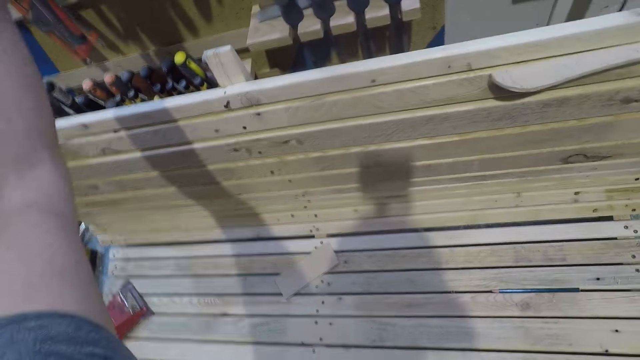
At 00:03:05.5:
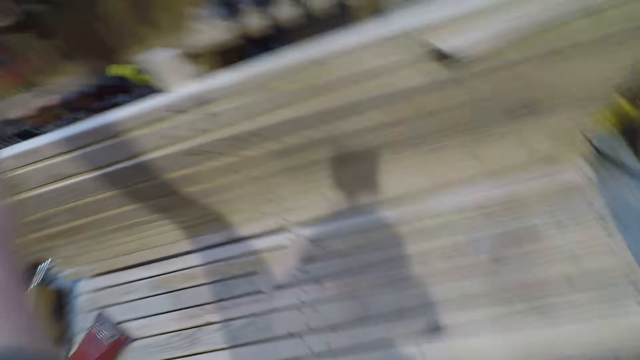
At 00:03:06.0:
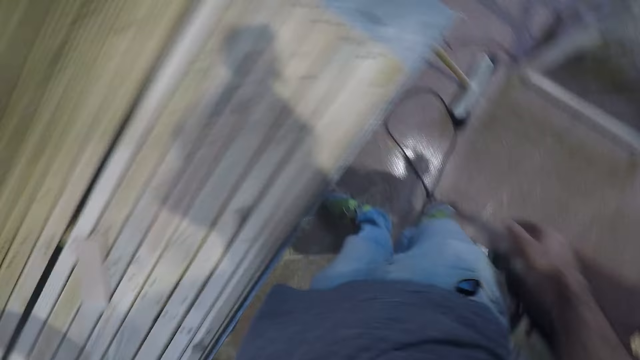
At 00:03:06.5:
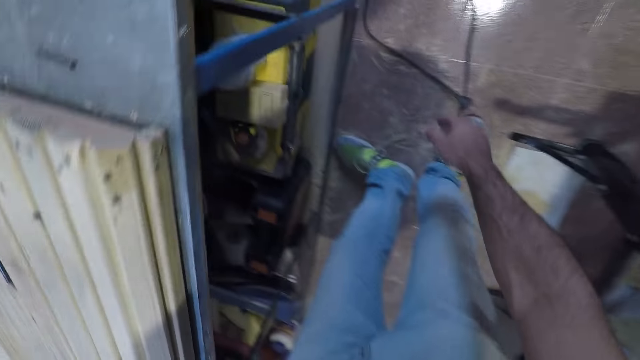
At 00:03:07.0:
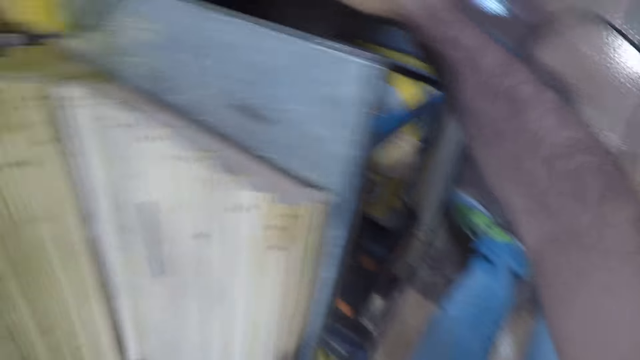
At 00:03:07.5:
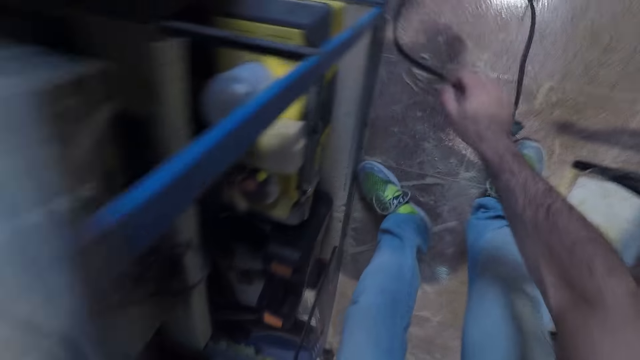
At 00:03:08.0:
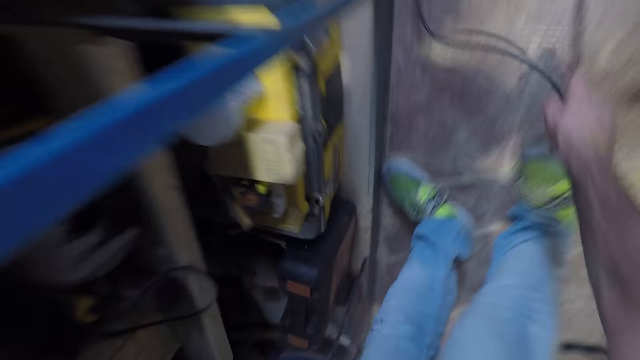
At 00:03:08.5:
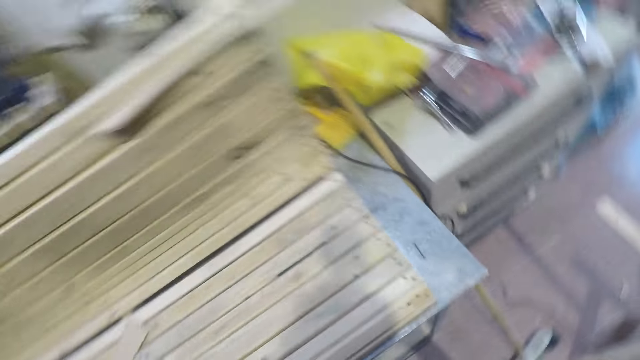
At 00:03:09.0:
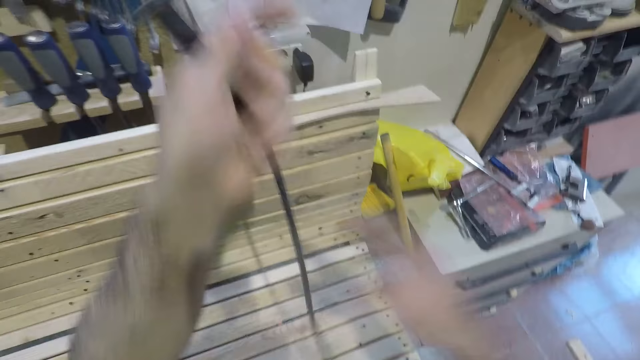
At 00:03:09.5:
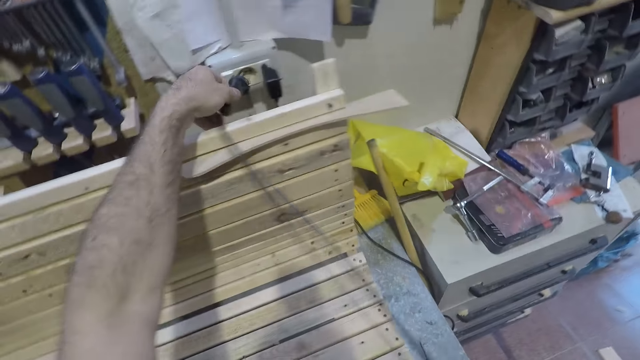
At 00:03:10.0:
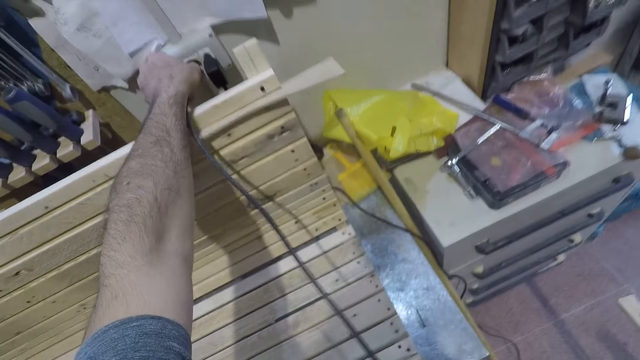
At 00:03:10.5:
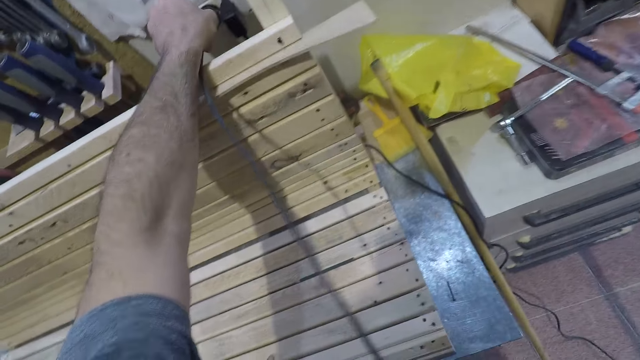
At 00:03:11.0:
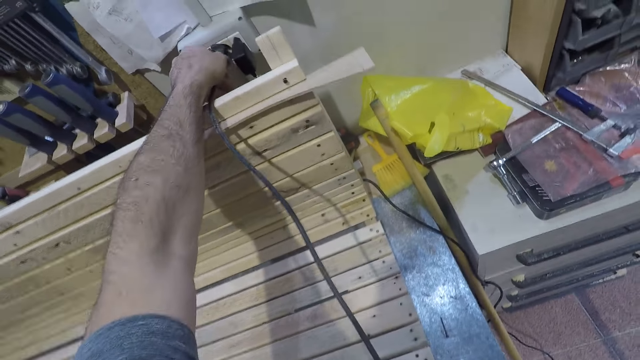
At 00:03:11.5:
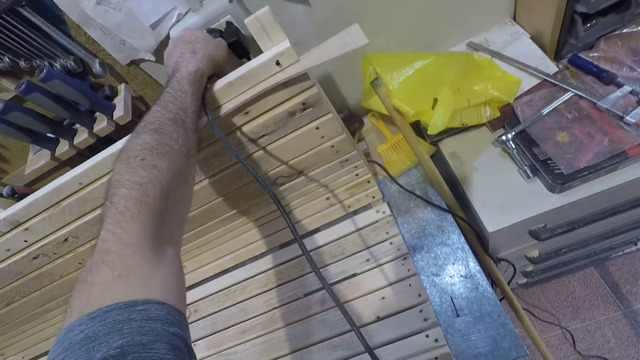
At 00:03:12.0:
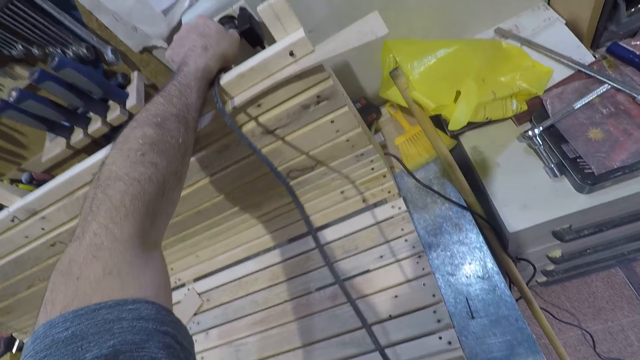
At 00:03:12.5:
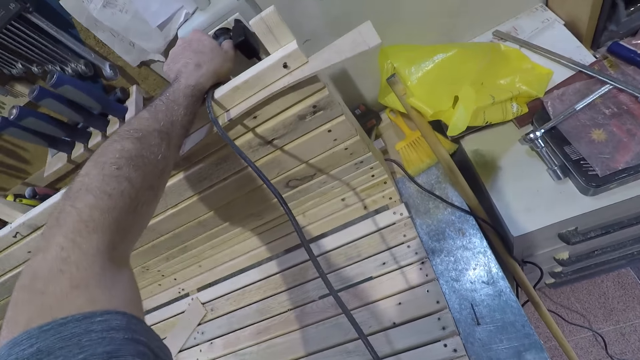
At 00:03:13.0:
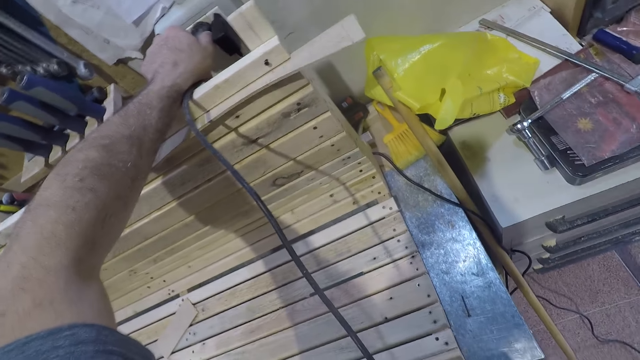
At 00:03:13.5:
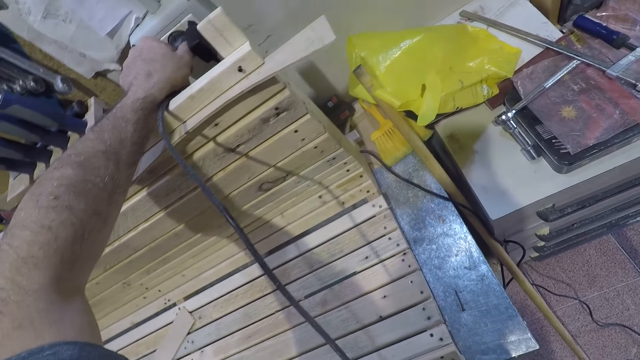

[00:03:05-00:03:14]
The camera wearer bends. He raises his right hand. He drops his right hand down. He picks up a wire from the floor. He plugs the wire into a socket with his left hand.

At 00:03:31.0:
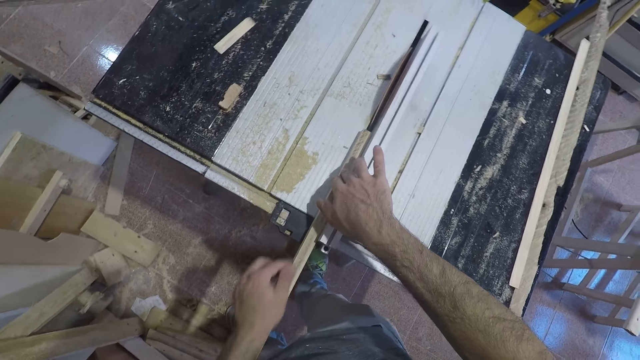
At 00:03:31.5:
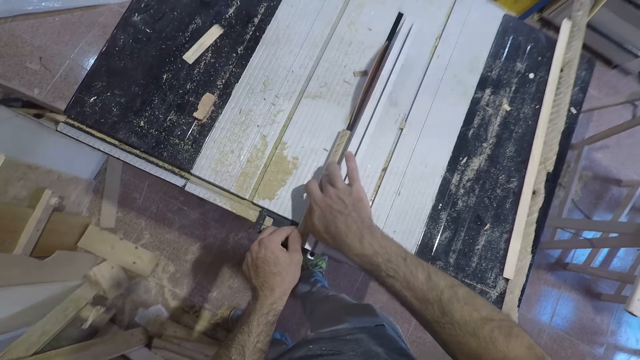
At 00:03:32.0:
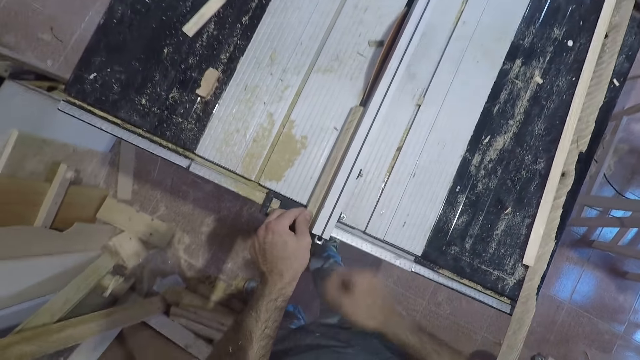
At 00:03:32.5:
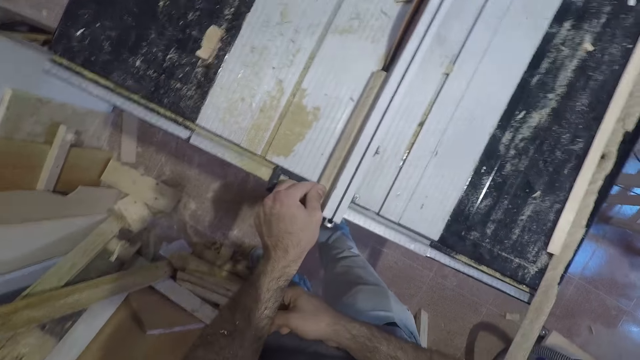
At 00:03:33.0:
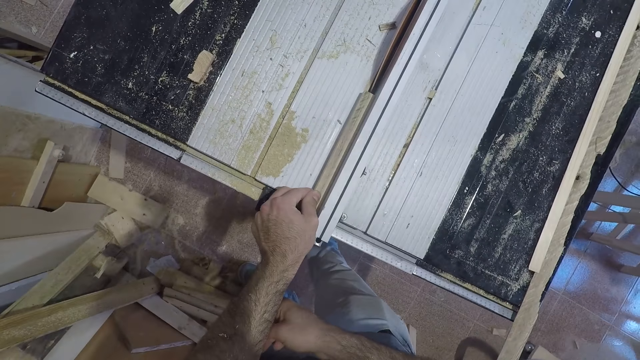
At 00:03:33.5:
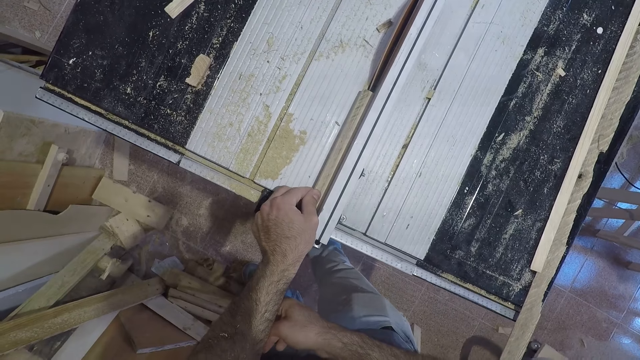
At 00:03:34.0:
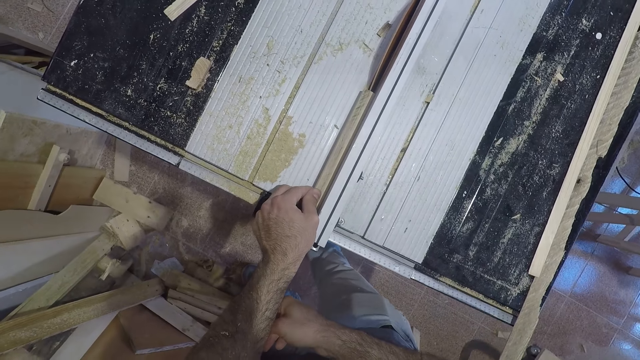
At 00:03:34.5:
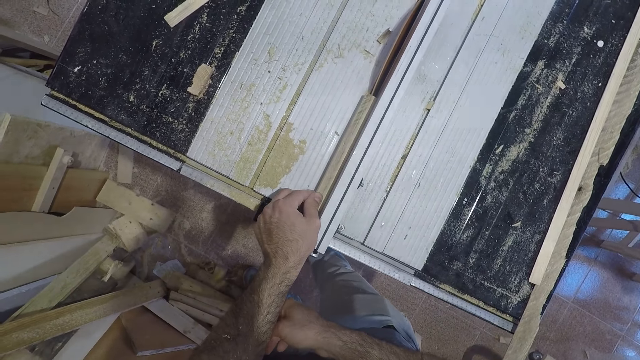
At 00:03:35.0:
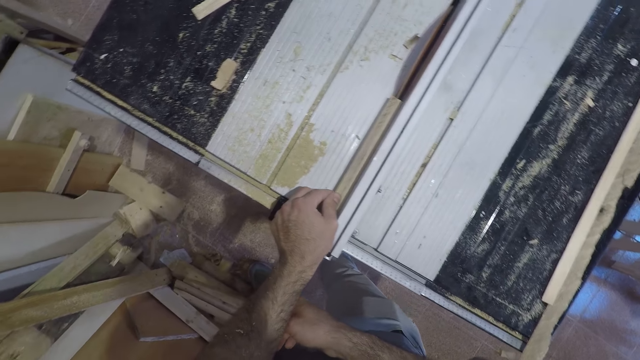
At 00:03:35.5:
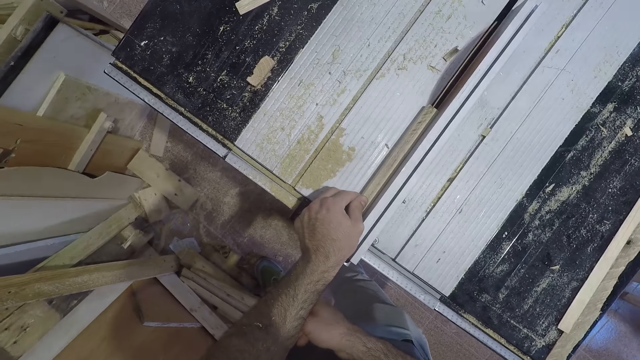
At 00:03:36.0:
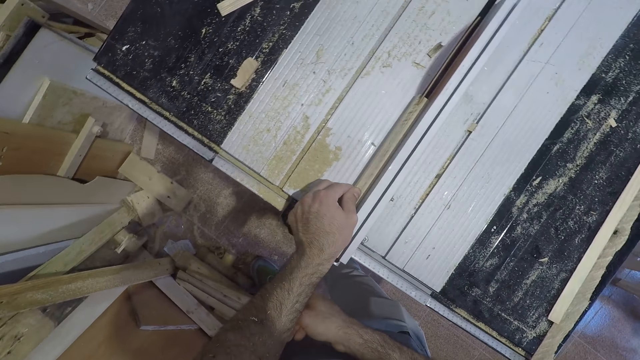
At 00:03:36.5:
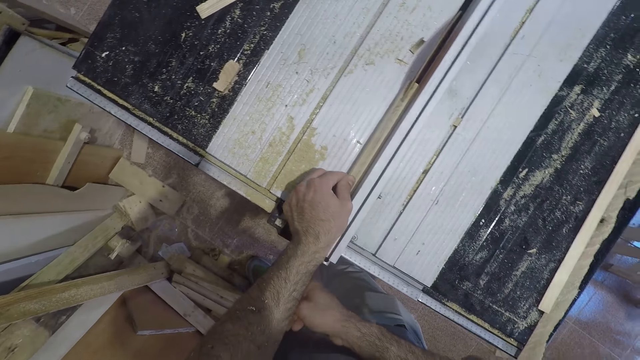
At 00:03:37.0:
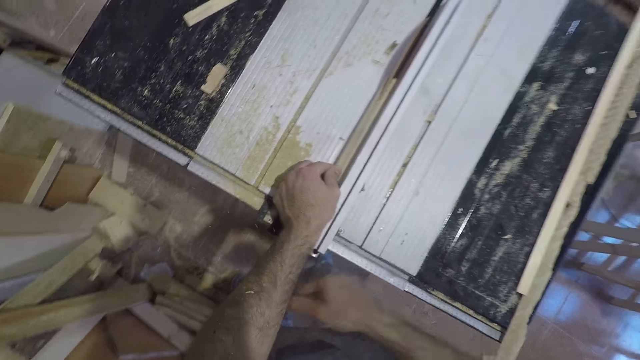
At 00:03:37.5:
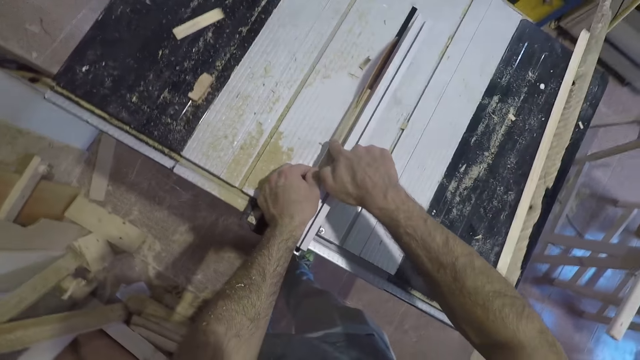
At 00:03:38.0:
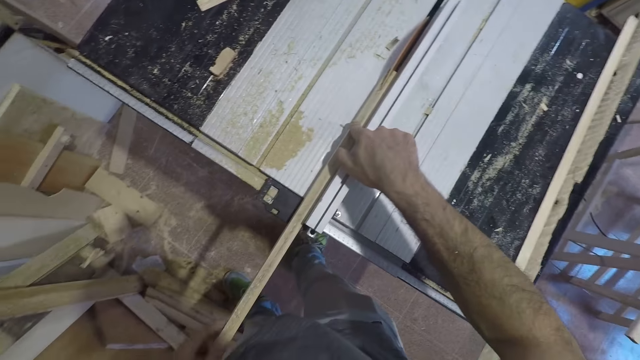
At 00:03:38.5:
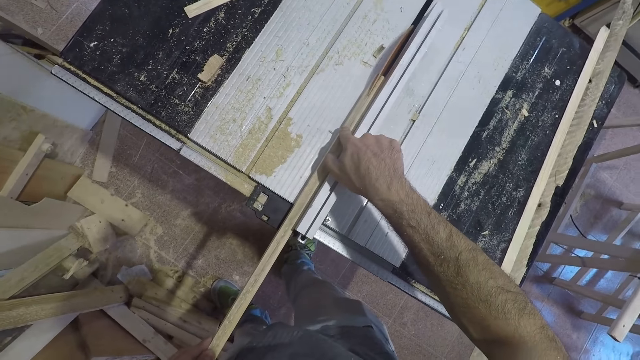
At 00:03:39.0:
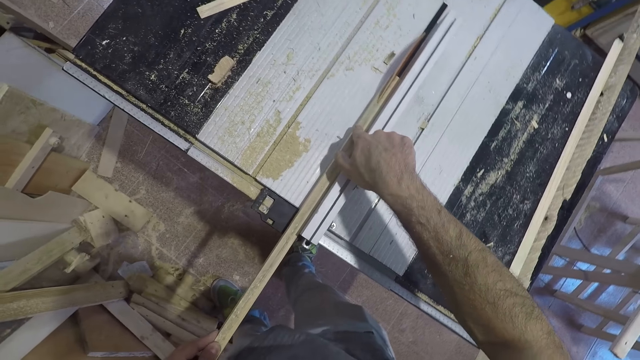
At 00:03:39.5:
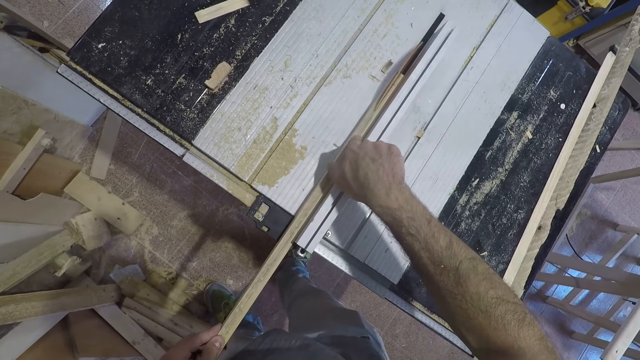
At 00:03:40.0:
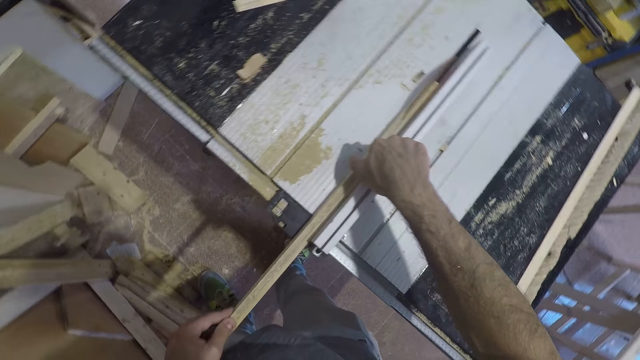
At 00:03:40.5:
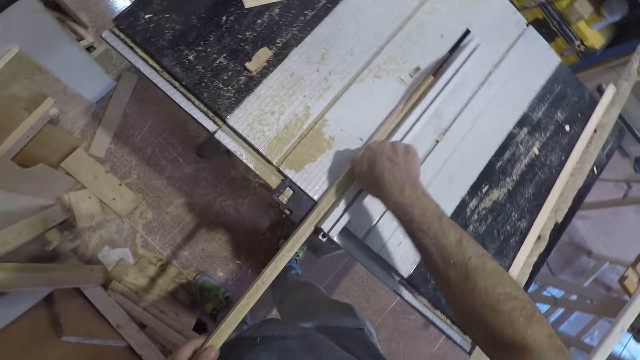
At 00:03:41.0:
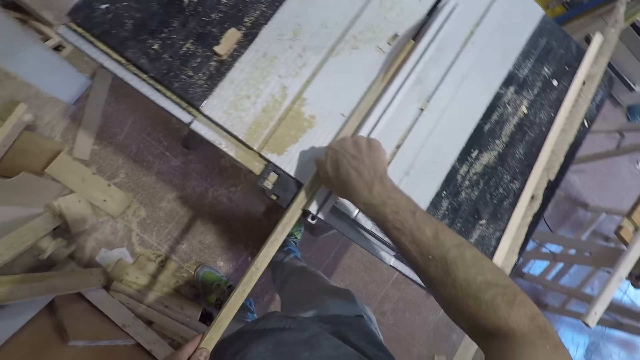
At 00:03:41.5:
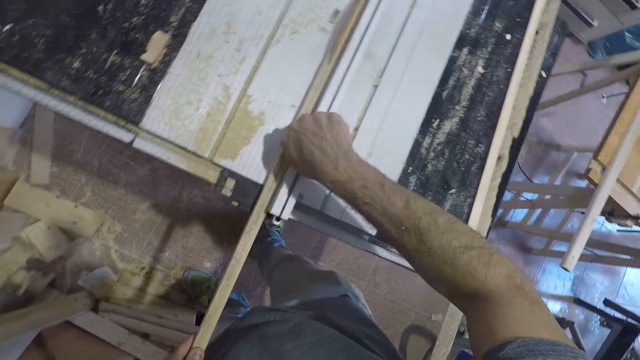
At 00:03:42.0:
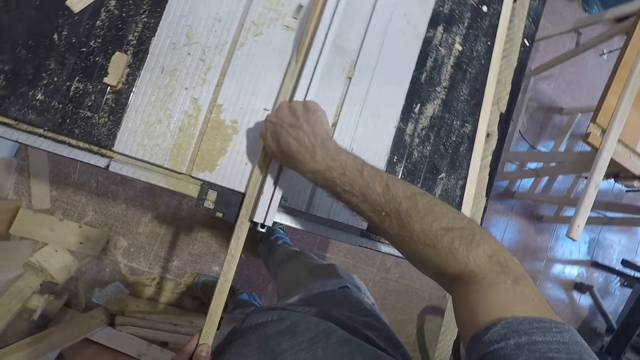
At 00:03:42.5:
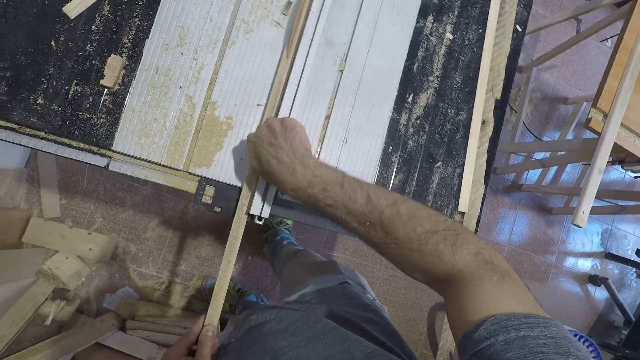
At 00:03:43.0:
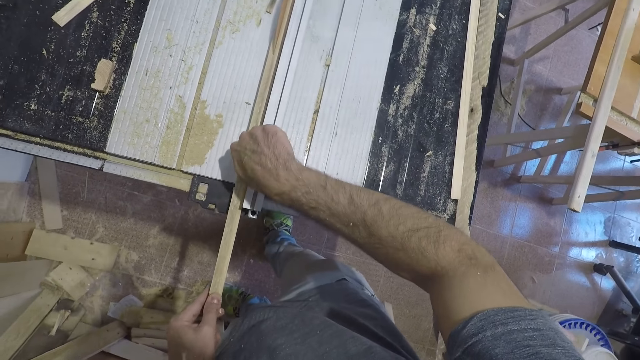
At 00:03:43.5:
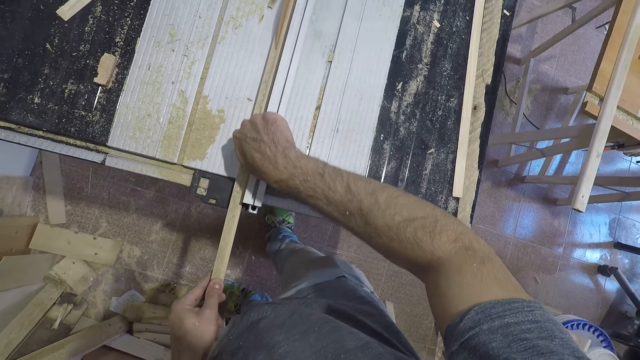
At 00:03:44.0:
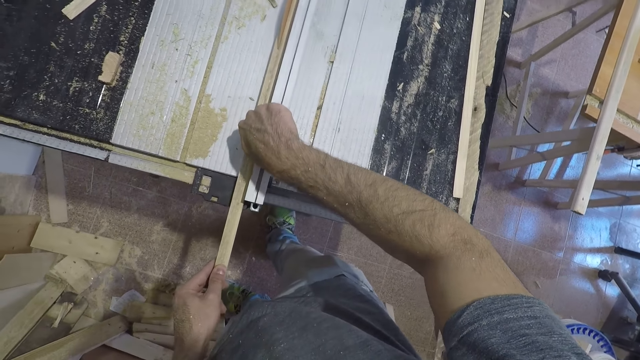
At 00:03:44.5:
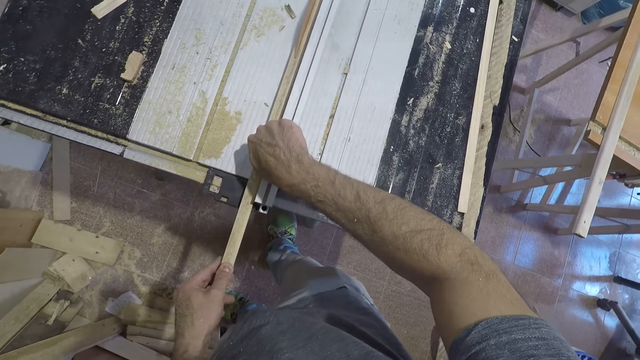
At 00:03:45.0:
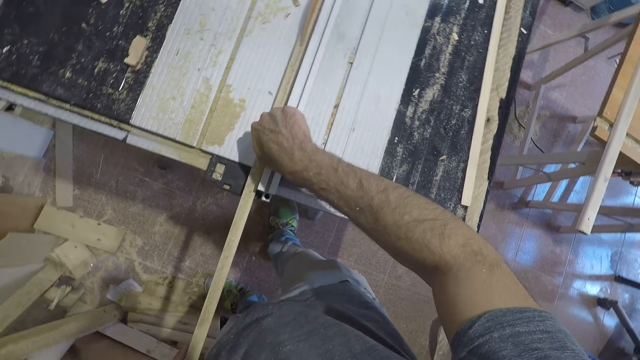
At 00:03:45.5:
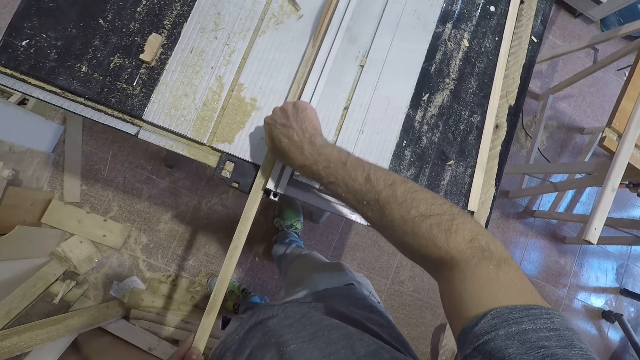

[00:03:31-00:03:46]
The camera wearer cuts the wood with the electric table saw wood cutter. He removes his right hand. He cuts the wood with the electric table saw wood cutter. He holds the piece of wood with his right hand's finger. He moves his left hand backwards. He cuts the wood with the electric table saw wood cutter. He moves his right hand backwards. He cuts the wood with the electric table saw wood cutter. He moves his right hand backwards. He cuts the wood with the electric table saw wood cutter. He moves his right hand backwards and moves his left hand backwards.
